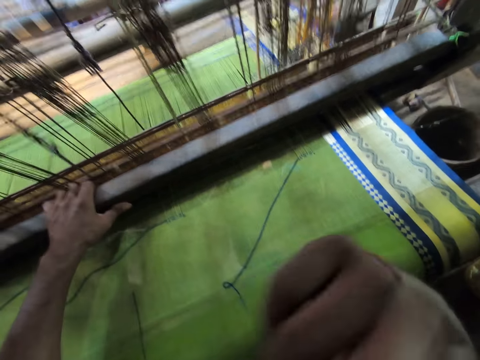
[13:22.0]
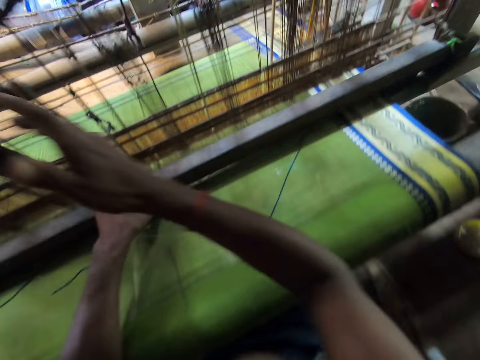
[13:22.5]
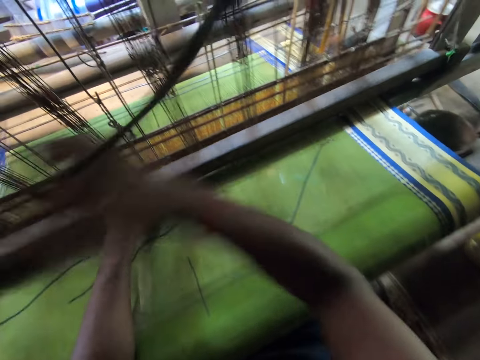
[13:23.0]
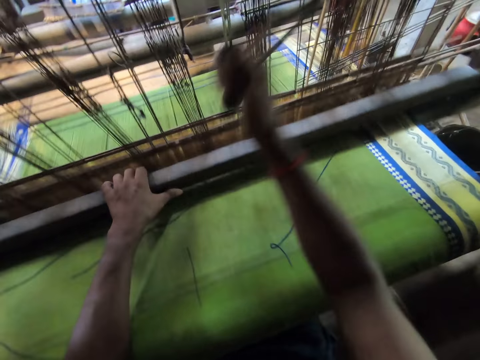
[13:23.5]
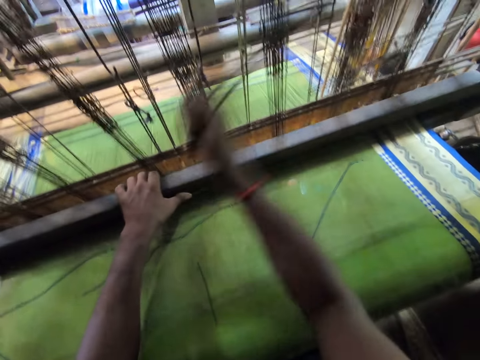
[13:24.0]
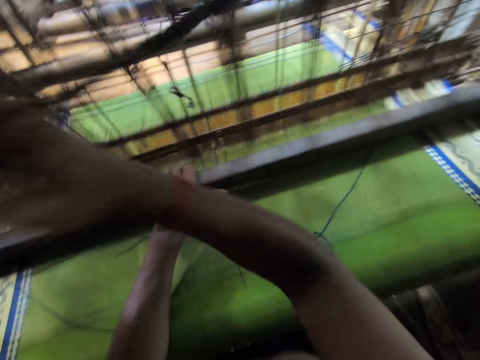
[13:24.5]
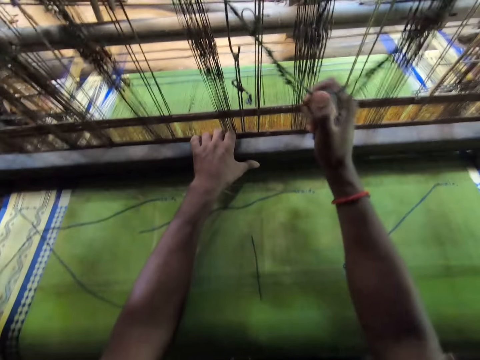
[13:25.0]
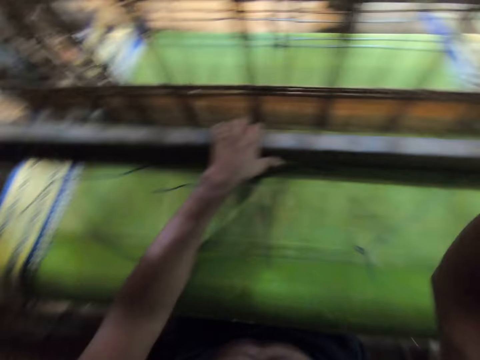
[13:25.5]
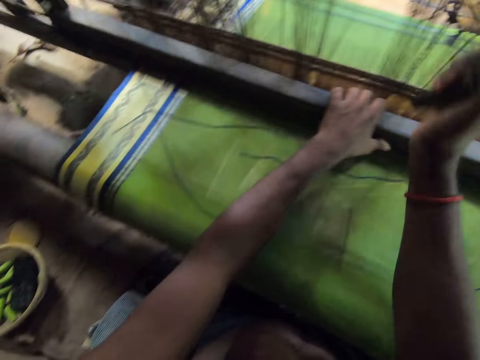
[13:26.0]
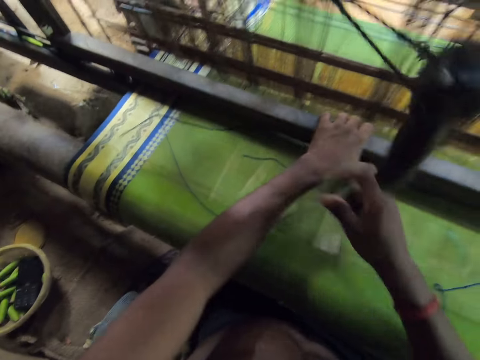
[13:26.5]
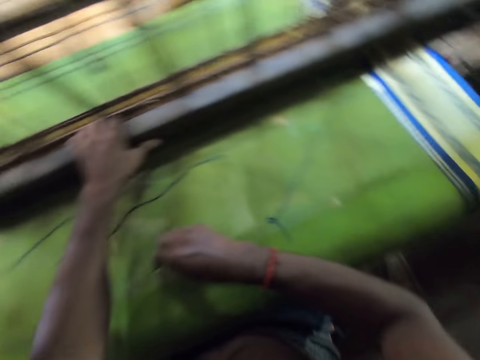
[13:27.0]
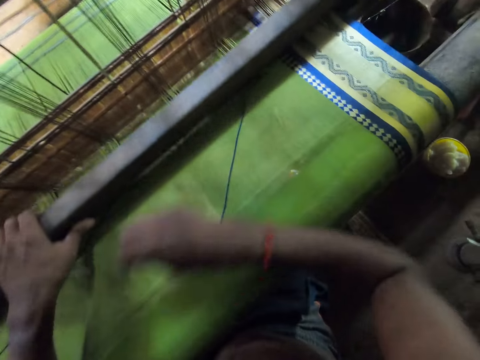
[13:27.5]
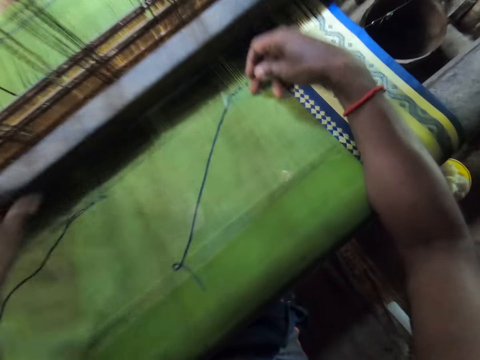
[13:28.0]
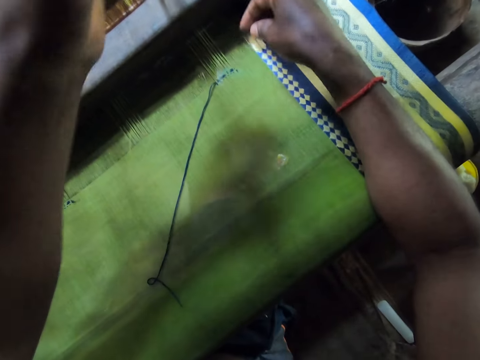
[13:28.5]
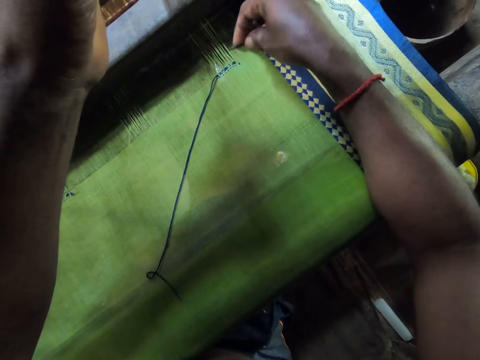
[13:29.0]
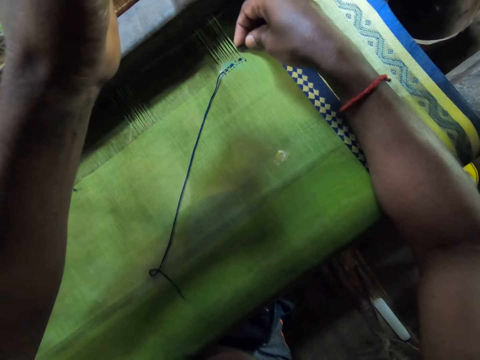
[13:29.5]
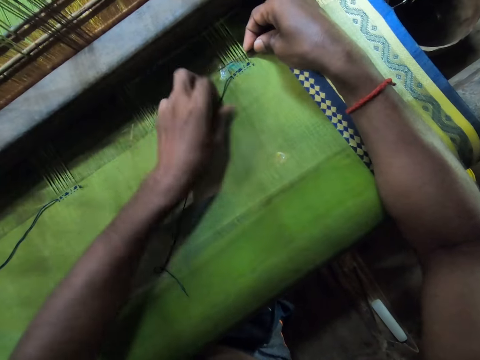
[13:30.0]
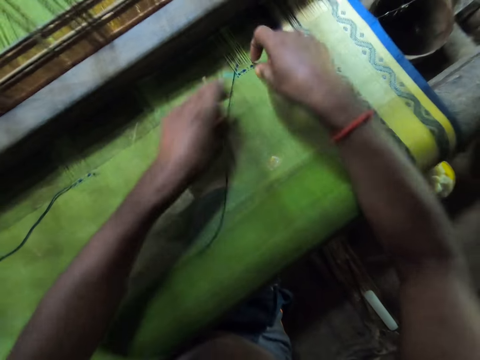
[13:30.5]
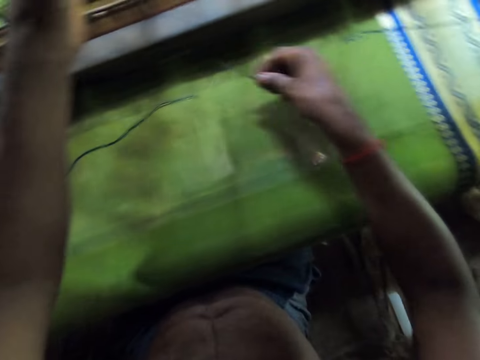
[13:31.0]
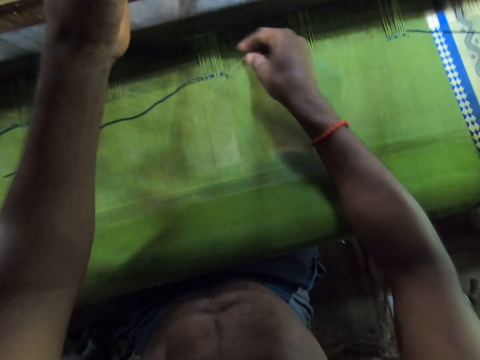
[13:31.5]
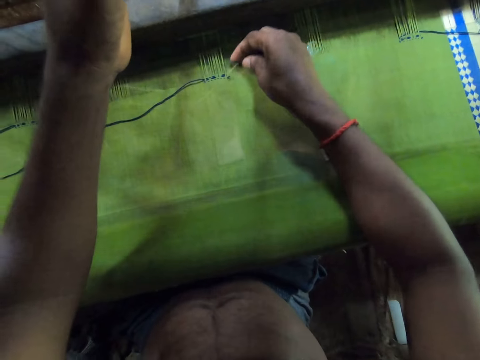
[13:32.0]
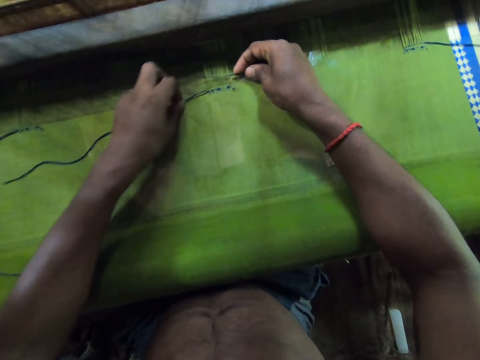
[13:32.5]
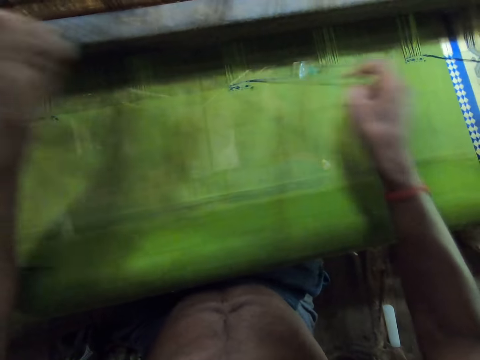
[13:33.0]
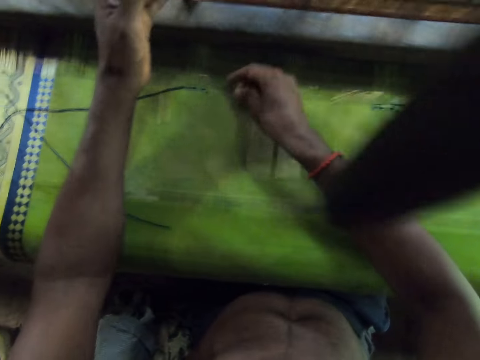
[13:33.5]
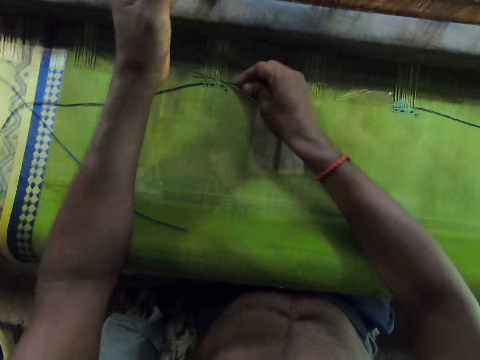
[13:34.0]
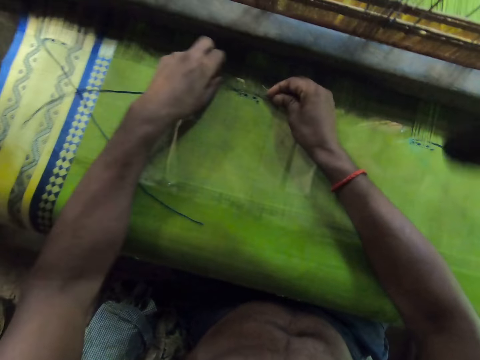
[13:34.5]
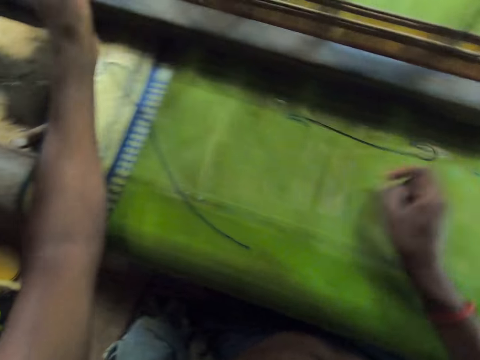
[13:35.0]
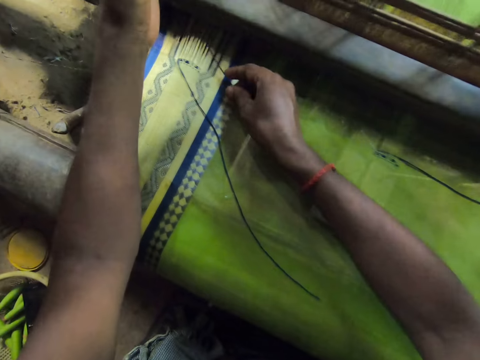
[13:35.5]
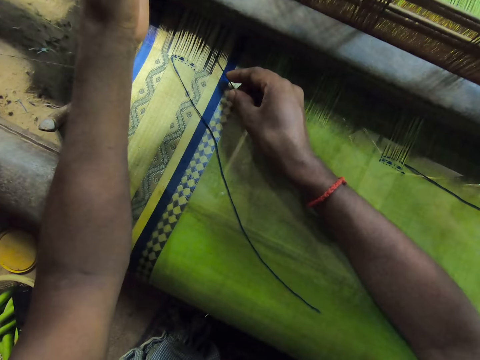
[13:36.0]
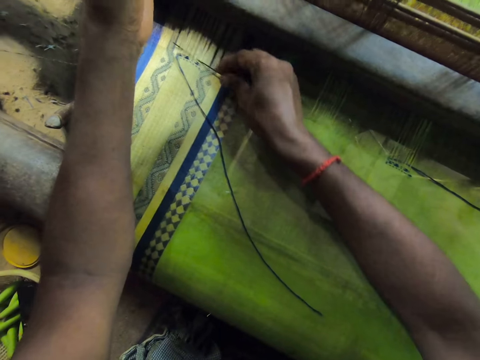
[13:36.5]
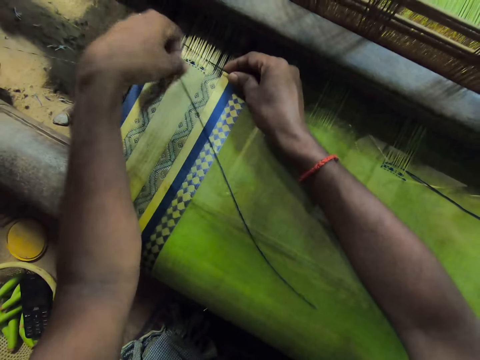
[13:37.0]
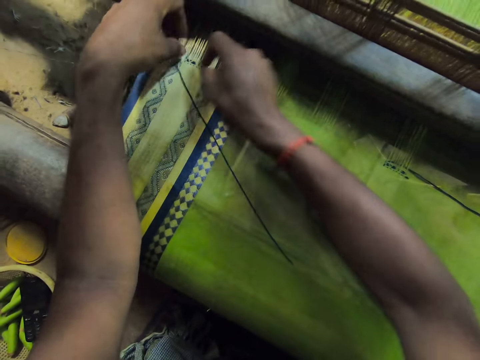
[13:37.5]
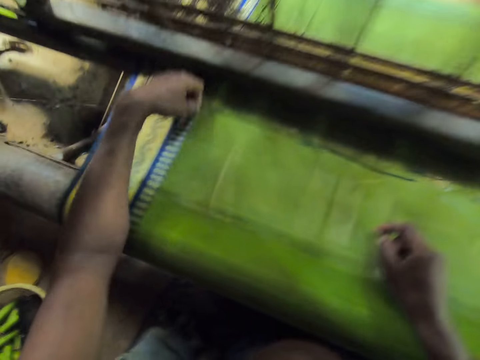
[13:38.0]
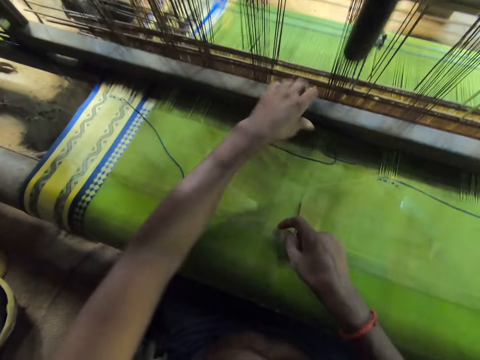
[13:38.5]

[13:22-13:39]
The camera wearer weaves the cloth on the textile weaving machinery with both hands. He holds the metal with his left hand. He pulls something with his right hand. He picks the needle on the cloth on the textile weaving machinery with his right hand. He fixes the needle into the cloth on the textile weaving machinery with his right hand. He adjusts the thread on the textile weaving machinery with both hands. He puts something on the table. He pulls the thread with his left hand. He fixes the needle into the cloth on the textile weaving machinery with his right hand. He adjusts the thread on the textile weaving machinery with both hands. He puts something on the table. He fixes the needle into the cloth on the textile weaving machinery with his right hand. He adjusts the thread on the textile weaving machinery with both hands. He fixes the needle into the cloth on the textile weaving machinery with his right hand. He adjusts the thread on the textile weaving machinery with both hands. He pulls the thread with his left hand.

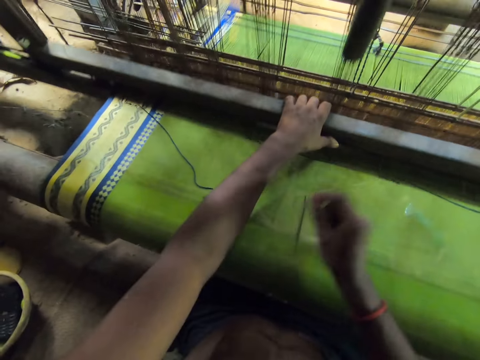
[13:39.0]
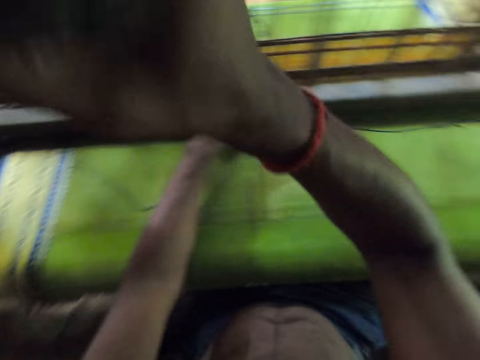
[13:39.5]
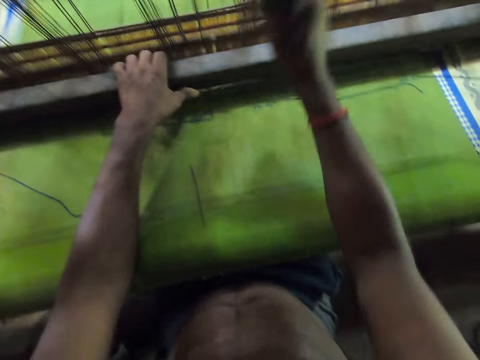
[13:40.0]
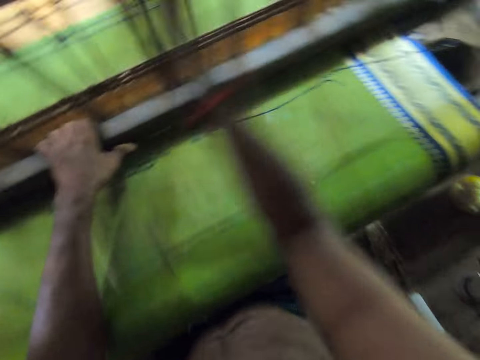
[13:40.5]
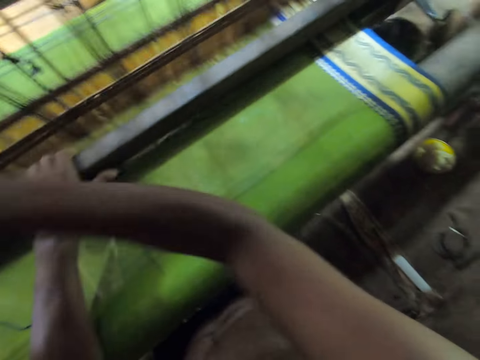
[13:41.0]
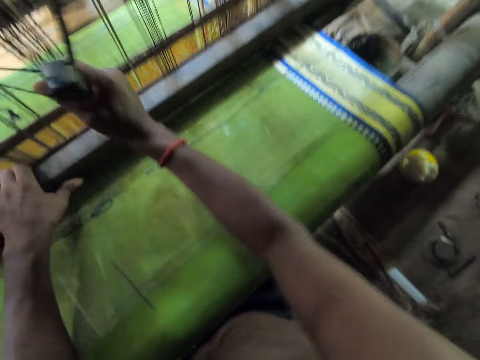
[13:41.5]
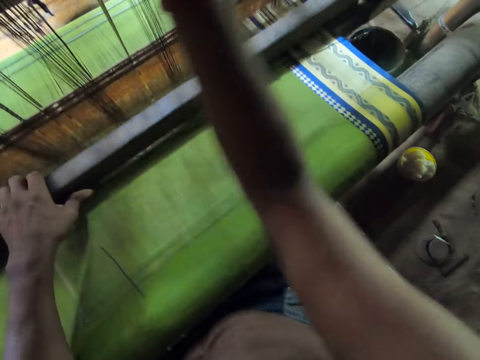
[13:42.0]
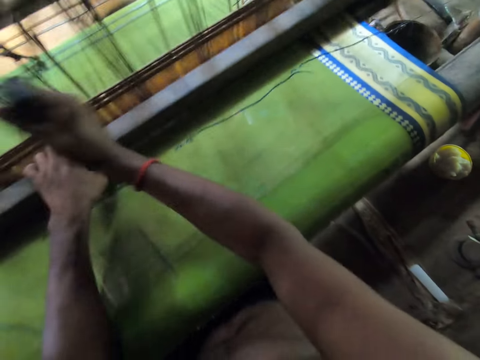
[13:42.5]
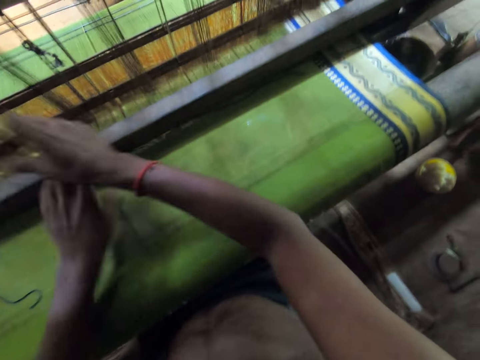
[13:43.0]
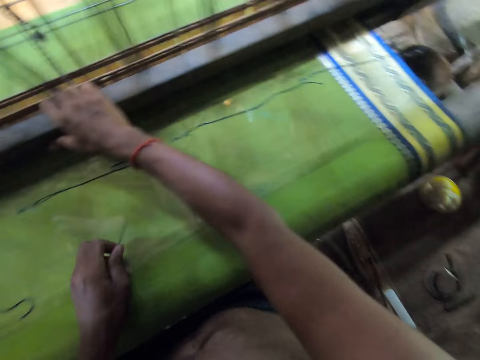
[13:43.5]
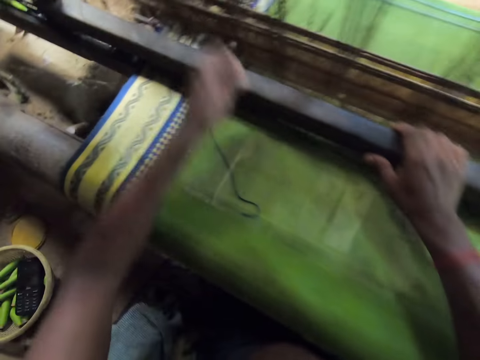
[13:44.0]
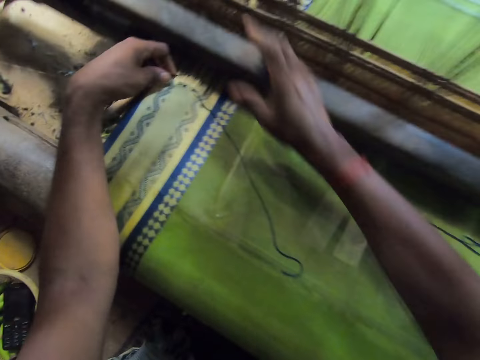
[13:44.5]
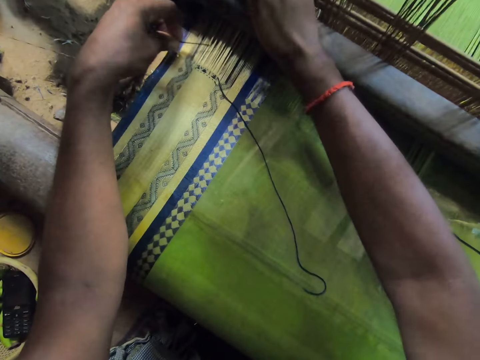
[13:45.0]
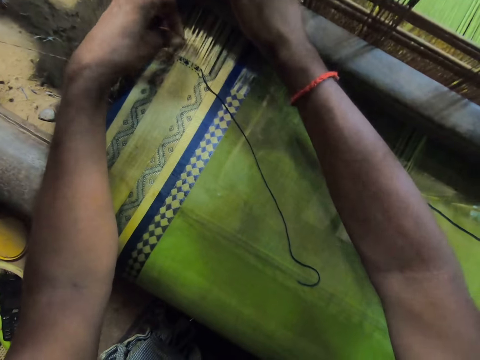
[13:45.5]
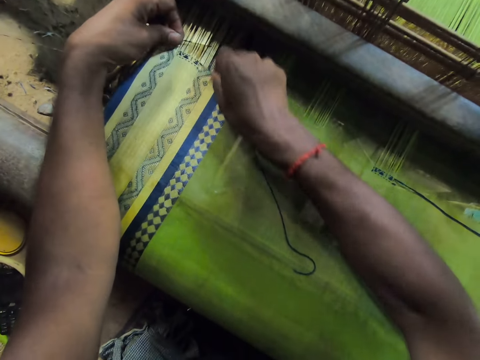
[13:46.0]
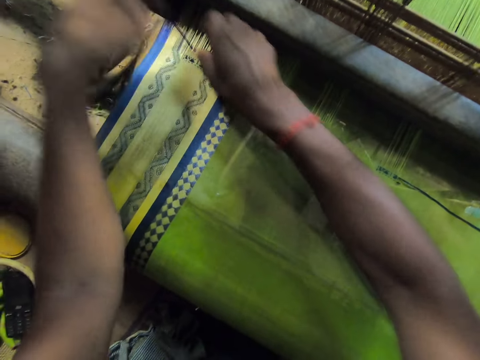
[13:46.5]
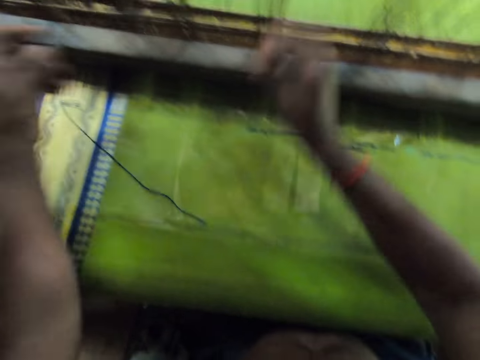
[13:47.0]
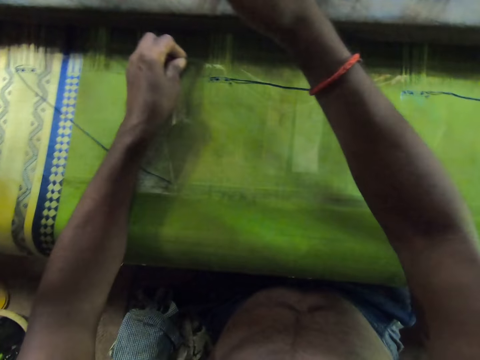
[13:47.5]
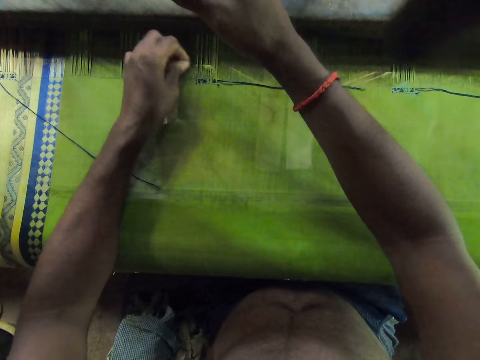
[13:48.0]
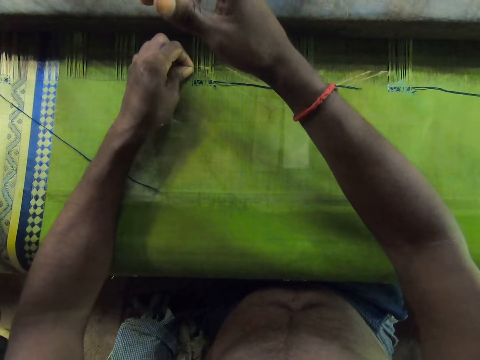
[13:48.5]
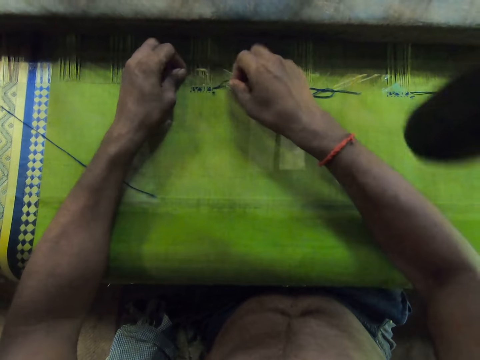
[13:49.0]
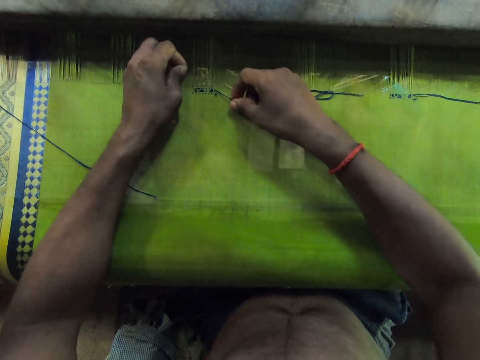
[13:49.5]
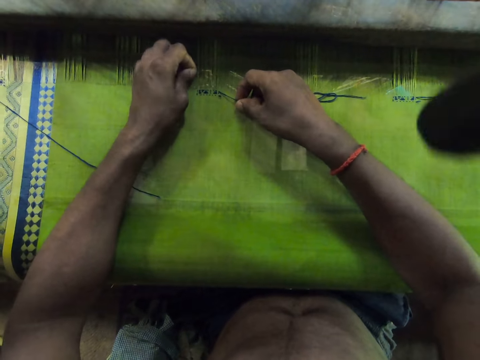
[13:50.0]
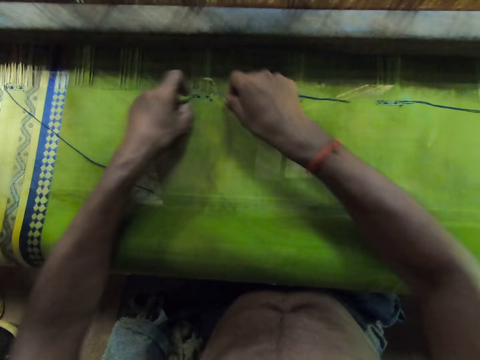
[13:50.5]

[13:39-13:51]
The camera wearer weaves the cloth on a textile weaving machinery with both hands. He holds metal with his left hand. He pulls something with his right hand. He picks the needle from the cloth on the textile weaving machinery with his left hand. He inserts the needle in the warp with his left hand. He fixes the needle into the cloth on the textile weaving machinery with his left hand. He sews the cloth with the needle. He holds the thread on the warp with his right hand. He pulls the thread through the warp with the needle in his left hand. He inserts the needle in the warp with his left hand. He holds the thread on the warp with his right hand. He pulls the thread through the warp with the needle in his left hand.
